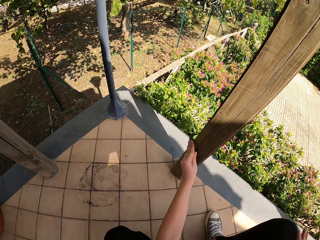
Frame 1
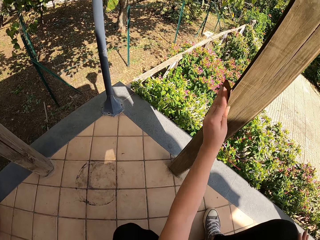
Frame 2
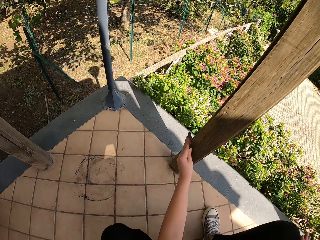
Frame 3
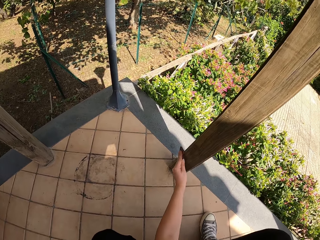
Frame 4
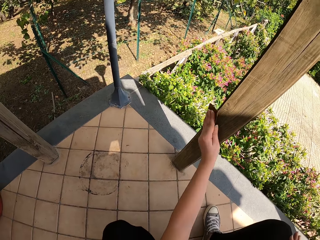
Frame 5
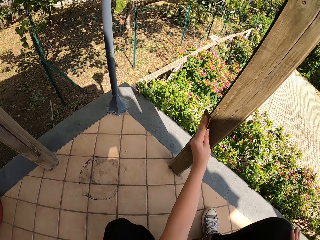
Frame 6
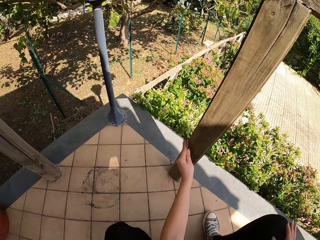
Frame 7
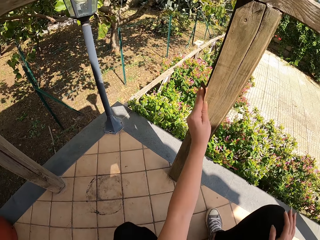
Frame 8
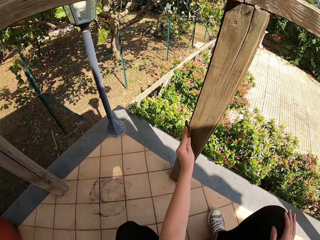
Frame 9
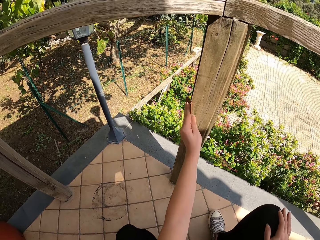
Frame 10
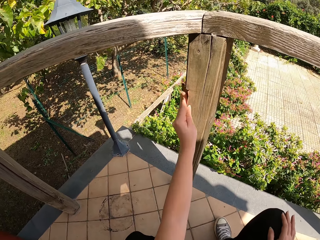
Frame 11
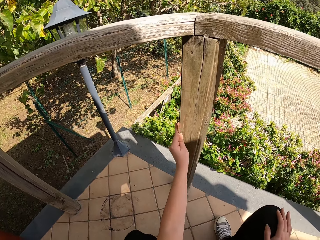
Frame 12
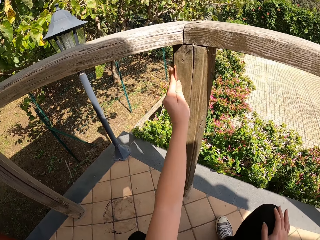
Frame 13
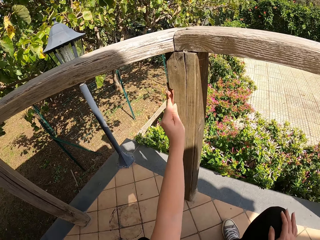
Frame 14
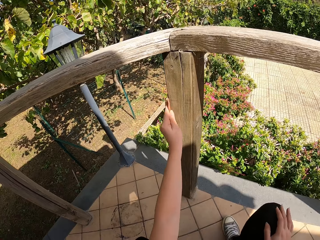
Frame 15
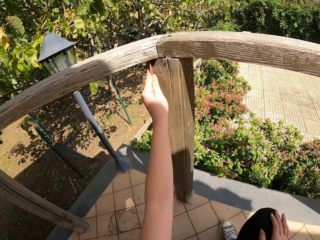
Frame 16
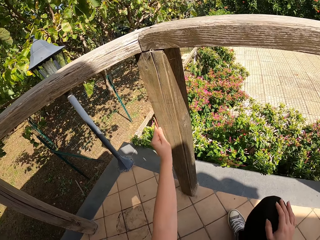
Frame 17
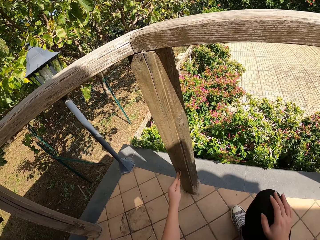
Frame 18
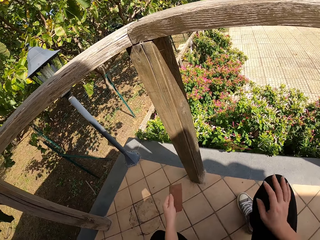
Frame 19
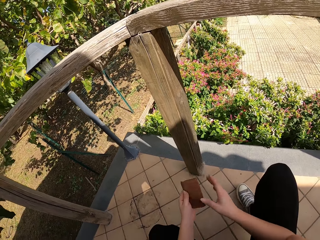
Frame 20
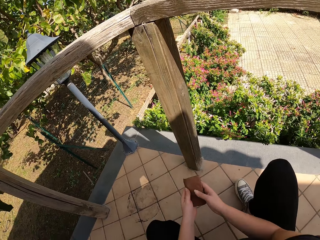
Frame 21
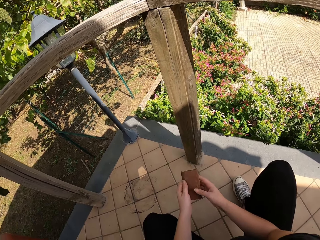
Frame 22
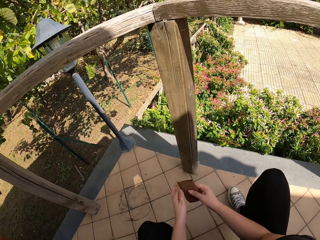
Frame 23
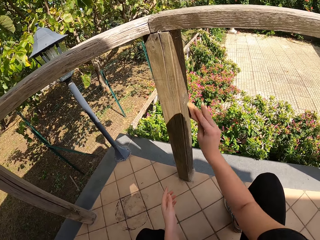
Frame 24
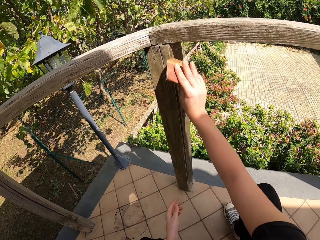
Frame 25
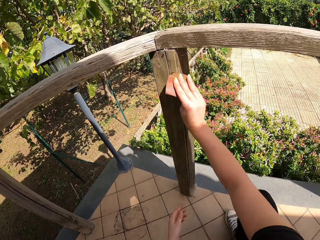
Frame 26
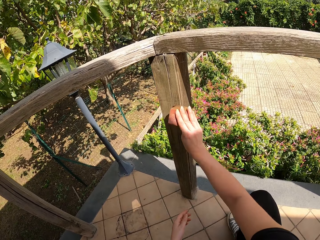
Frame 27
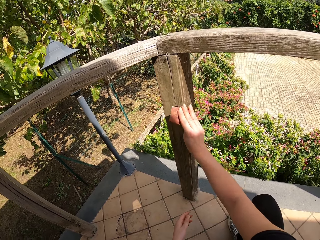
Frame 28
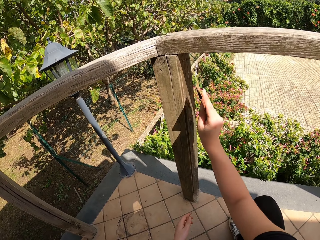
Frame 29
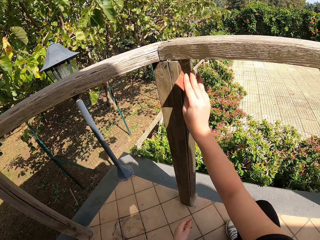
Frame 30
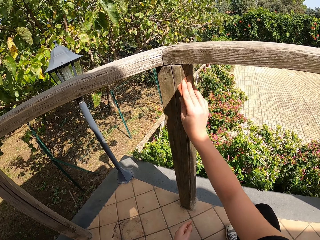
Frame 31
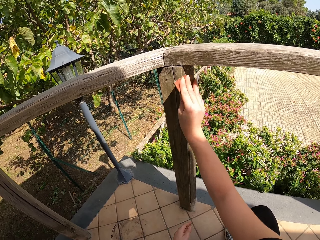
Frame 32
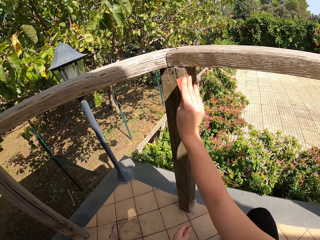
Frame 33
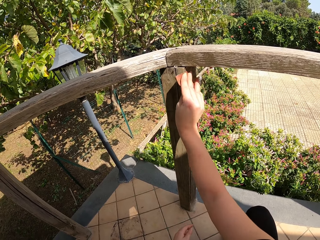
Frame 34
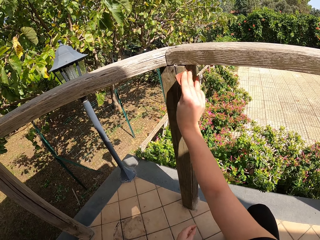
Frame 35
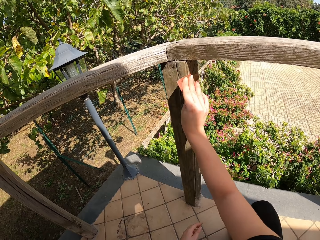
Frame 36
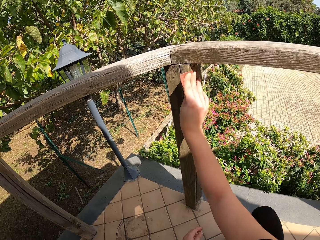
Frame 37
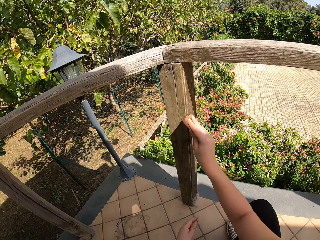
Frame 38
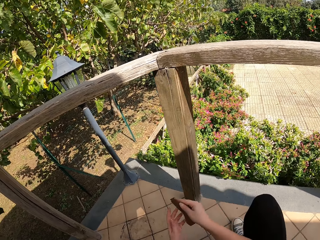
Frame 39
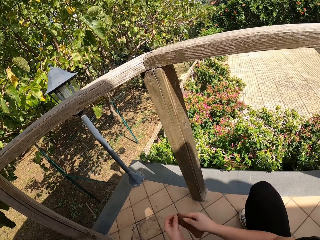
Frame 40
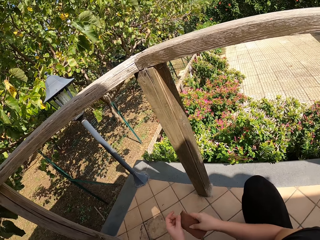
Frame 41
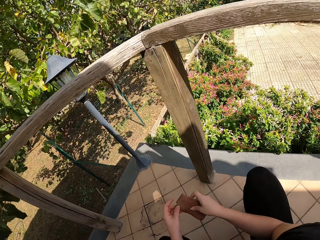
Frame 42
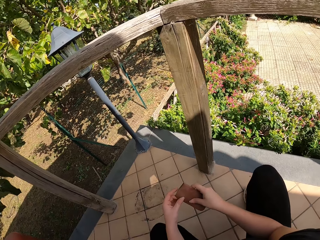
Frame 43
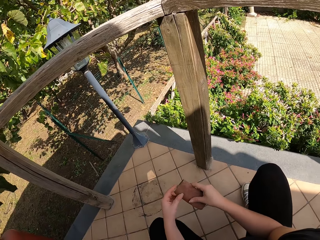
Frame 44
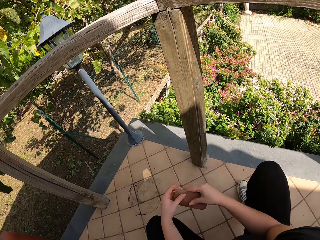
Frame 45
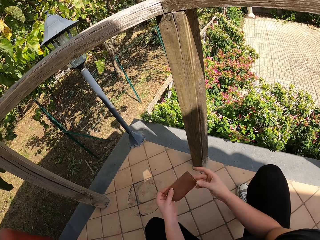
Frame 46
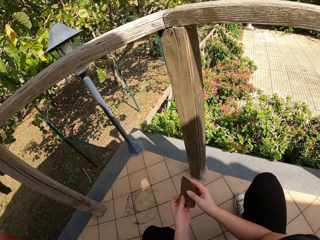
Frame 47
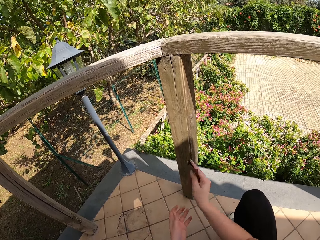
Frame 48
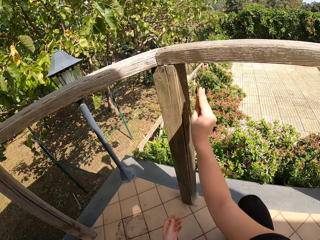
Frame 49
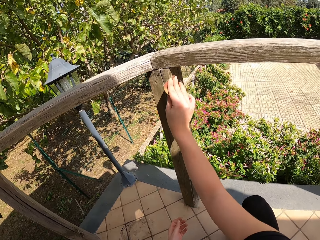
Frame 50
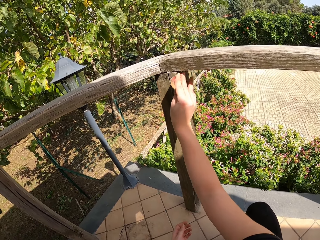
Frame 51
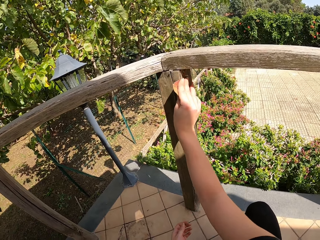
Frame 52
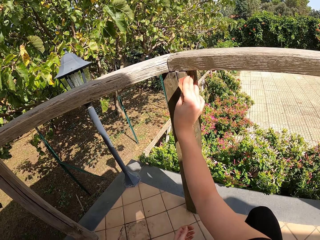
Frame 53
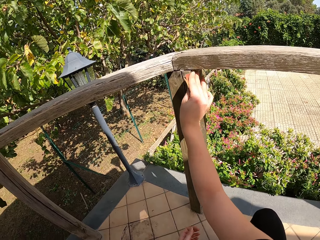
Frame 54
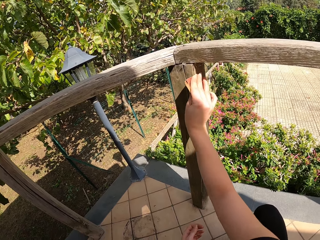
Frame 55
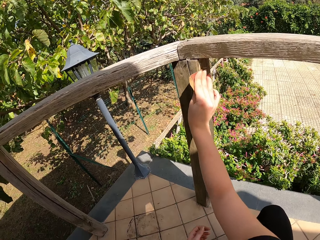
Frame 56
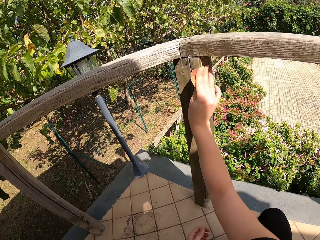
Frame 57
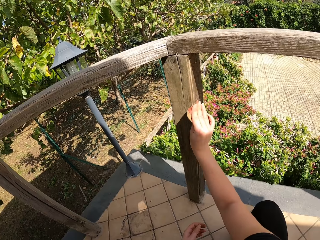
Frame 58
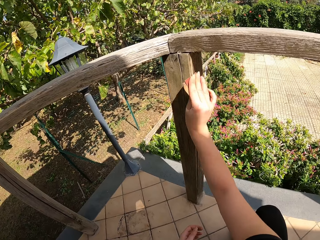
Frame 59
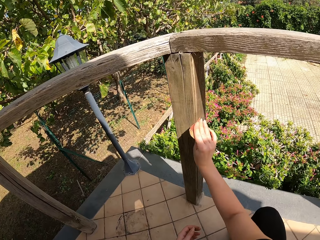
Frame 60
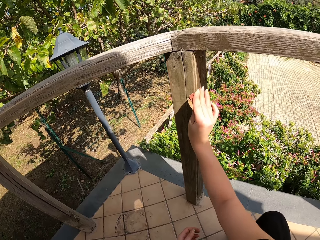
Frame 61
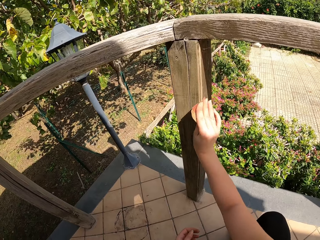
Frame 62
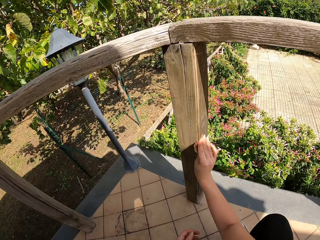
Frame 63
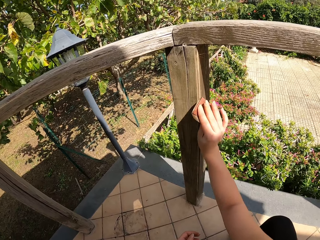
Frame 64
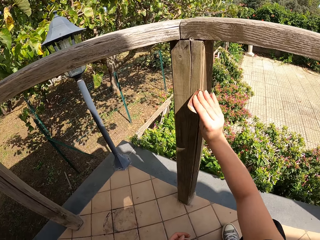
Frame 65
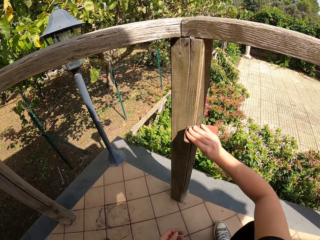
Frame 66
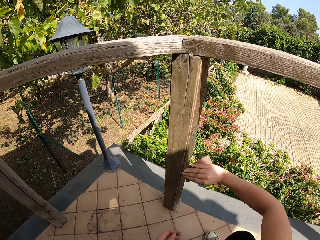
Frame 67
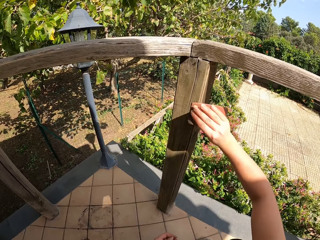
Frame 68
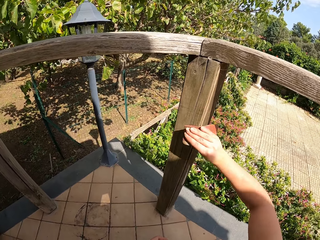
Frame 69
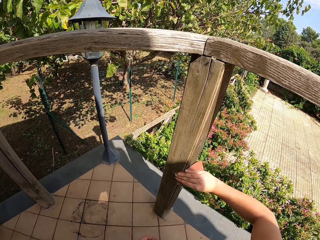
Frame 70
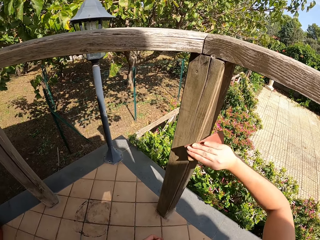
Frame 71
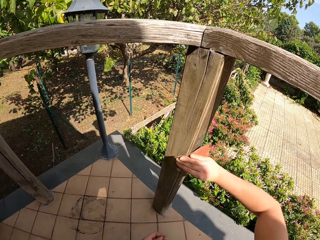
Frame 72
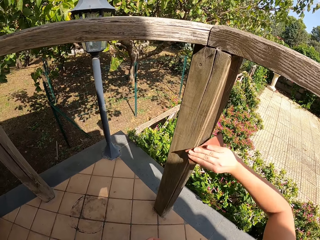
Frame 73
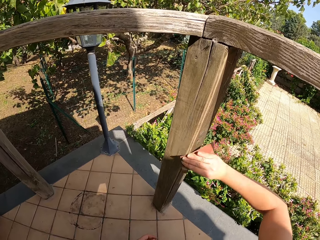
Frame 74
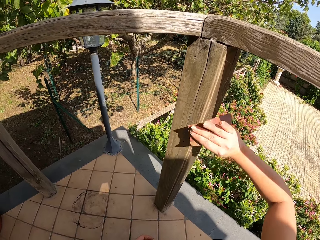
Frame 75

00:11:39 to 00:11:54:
The camera wearer lets go of the wood. She holds the sandpaper with both her hands. She places the sandpaper on her other hand, the right hand. She raises her hand towards the wood. She sands the wooden railing with the sandpaper. She lets go of the wood. She holds the sandpaper with both her hands. She turns the sandpaper. She raises her hand towards the wood. She smoothens the wood with the sandpaper.

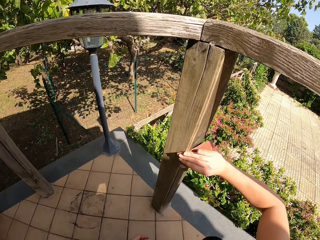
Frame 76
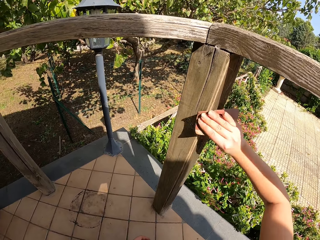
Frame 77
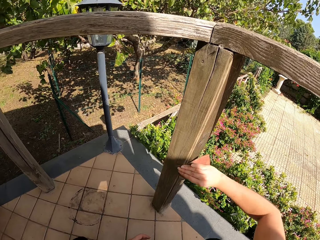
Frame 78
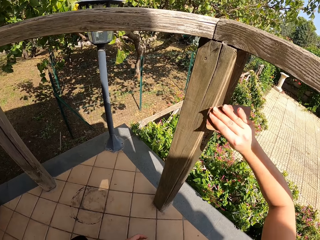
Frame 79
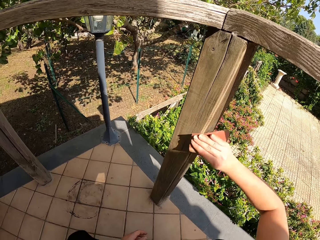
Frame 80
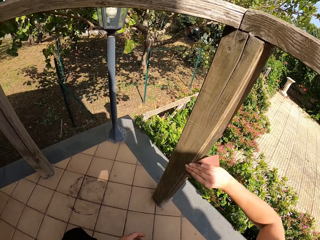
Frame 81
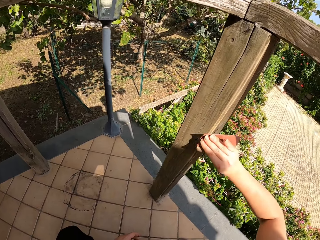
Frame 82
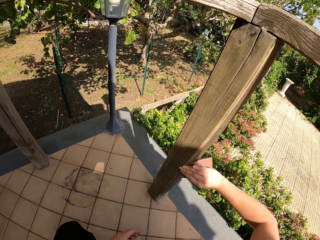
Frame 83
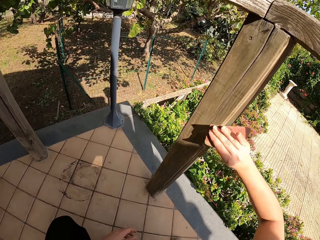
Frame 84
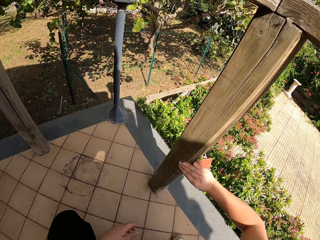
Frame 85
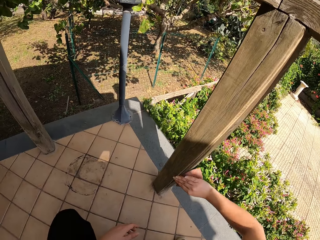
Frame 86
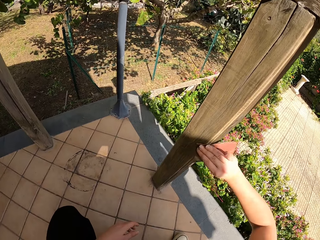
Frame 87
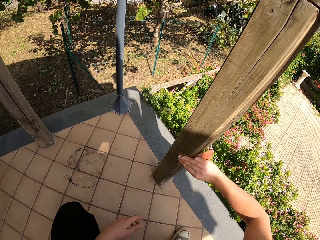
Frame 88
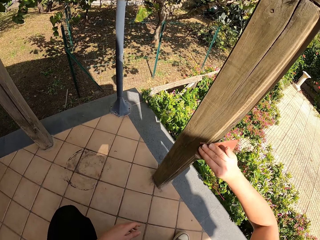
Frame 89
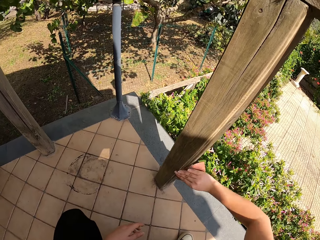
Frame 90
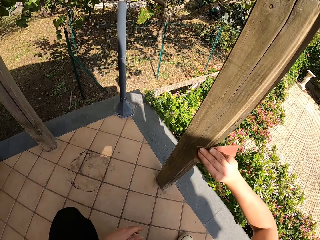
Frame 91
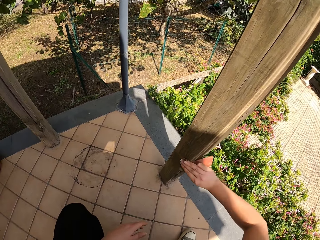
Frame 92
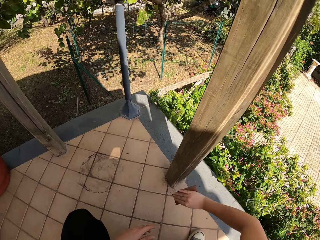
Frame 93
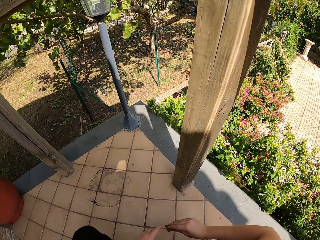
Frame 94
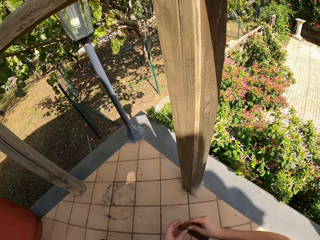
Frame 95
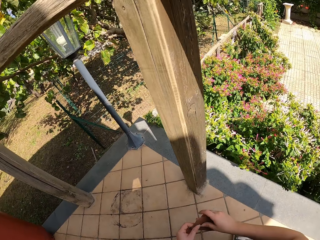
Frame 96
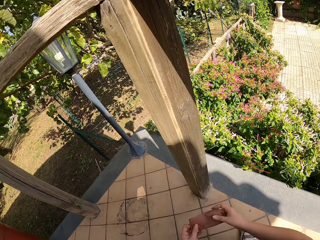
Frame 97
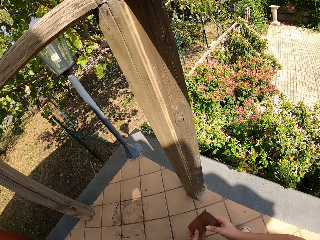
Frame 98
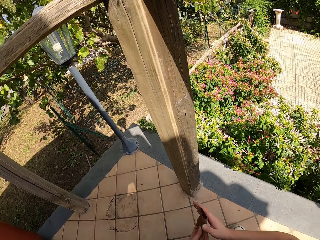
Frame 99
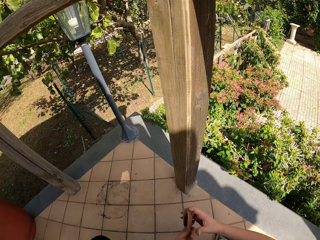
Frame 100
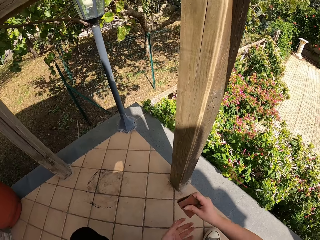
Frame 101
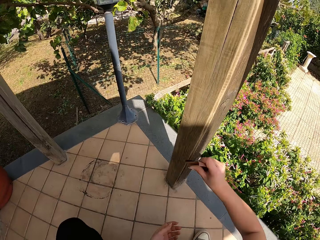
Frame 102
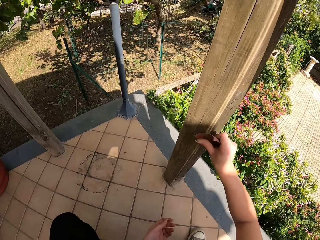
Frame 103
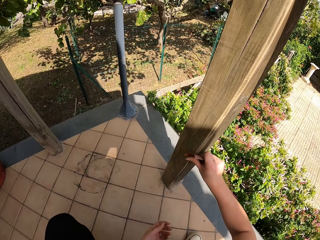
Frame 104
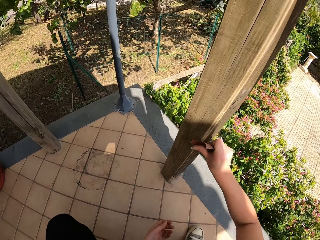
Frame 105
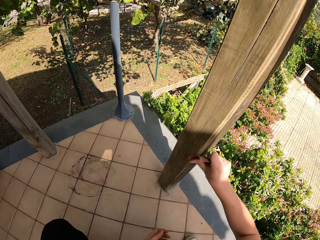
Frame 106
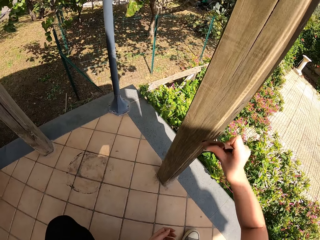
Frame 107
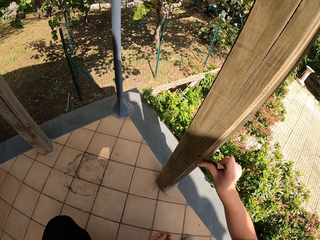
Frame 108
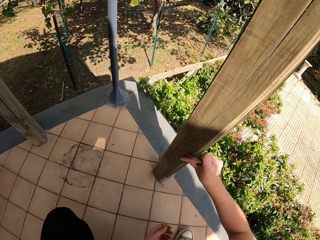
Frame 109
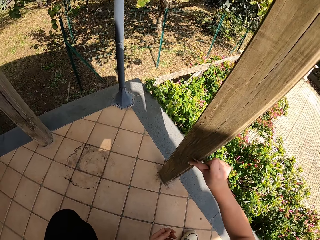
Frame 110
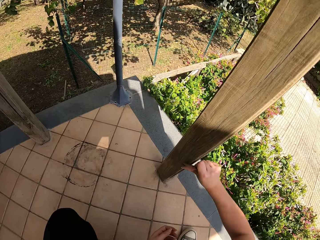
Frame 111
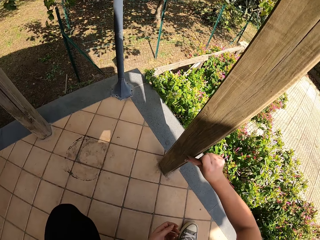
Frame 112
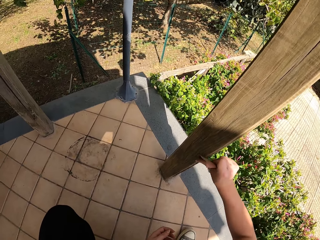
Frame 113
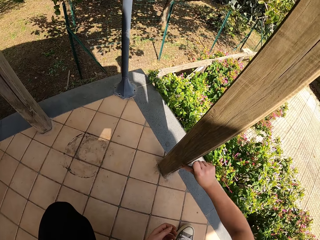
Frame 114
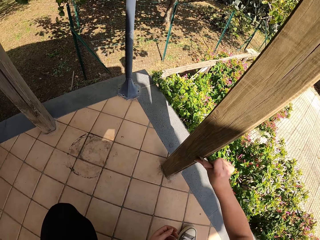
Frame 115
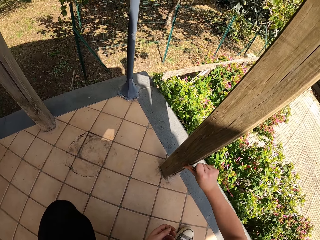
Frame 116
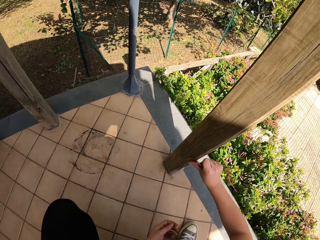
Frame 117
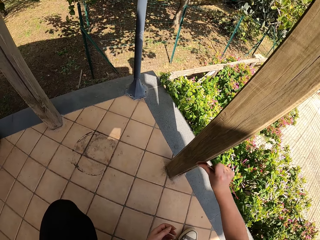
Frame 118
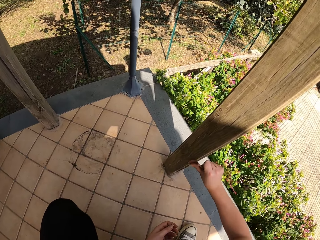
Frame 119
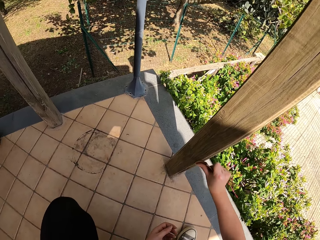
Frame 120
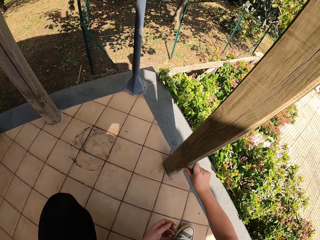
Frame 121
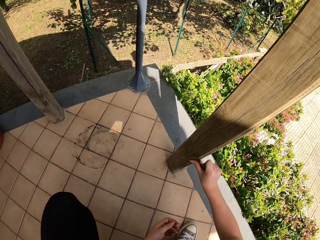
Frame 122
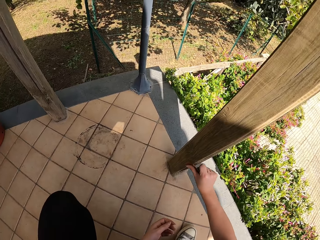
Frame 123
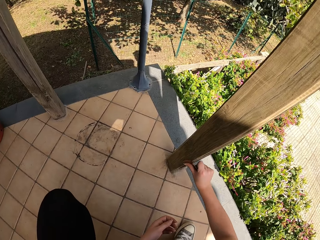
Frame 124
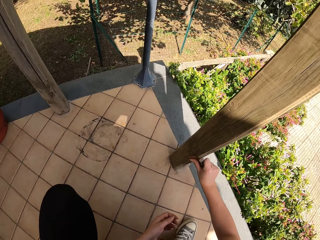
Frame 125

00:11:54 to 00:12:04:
The camera wearer lets go of the wood. She holds the sandpaper with both her hands. She places the sandpaper on her other hand. She raises her hand towards the wood. She smoothens the wood.
